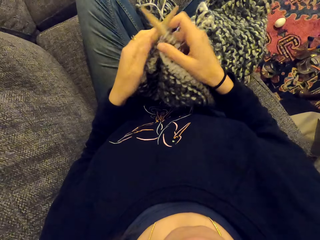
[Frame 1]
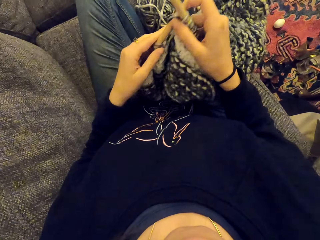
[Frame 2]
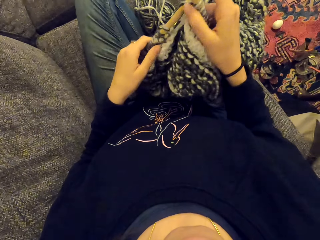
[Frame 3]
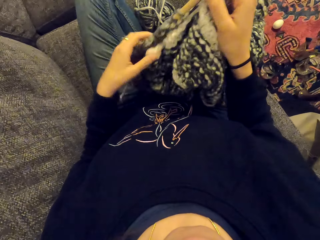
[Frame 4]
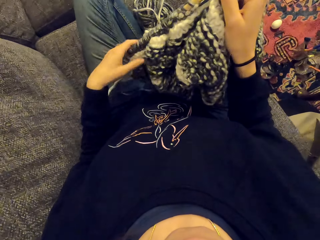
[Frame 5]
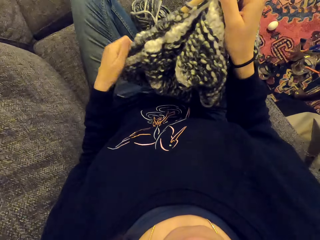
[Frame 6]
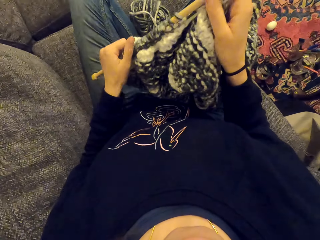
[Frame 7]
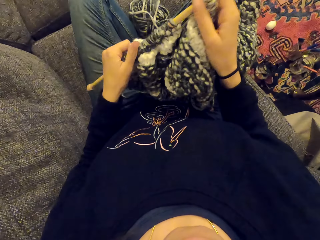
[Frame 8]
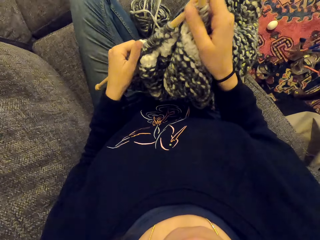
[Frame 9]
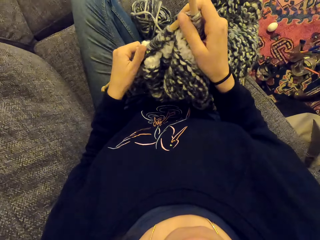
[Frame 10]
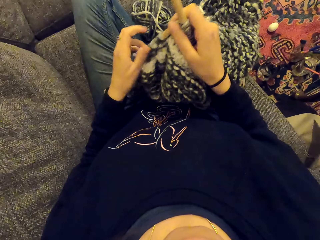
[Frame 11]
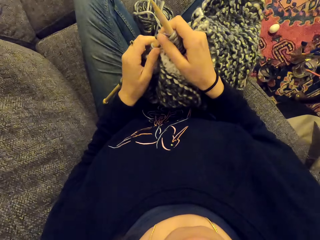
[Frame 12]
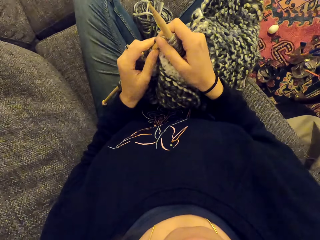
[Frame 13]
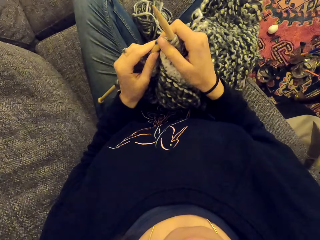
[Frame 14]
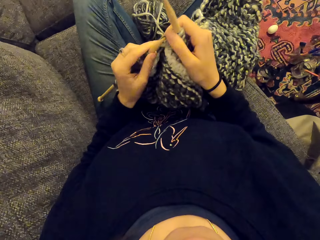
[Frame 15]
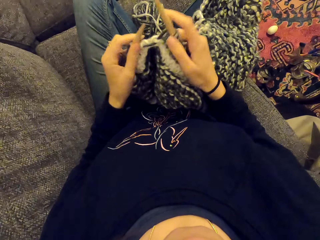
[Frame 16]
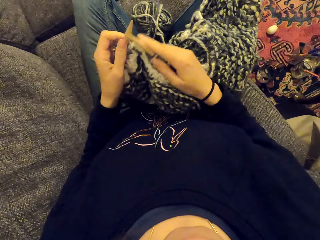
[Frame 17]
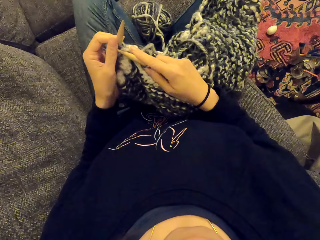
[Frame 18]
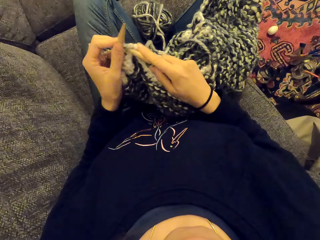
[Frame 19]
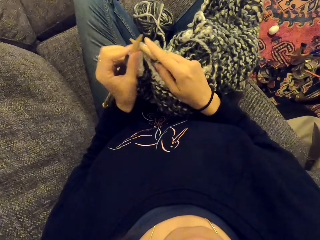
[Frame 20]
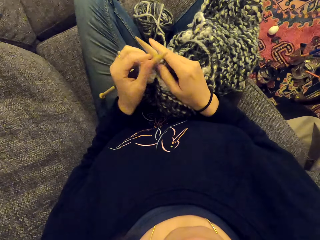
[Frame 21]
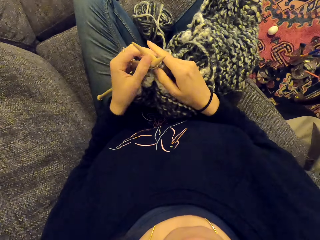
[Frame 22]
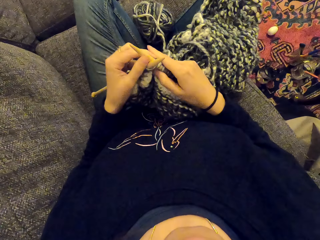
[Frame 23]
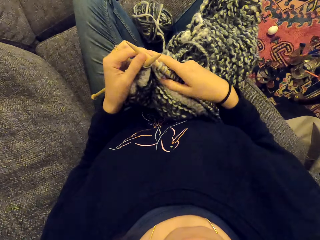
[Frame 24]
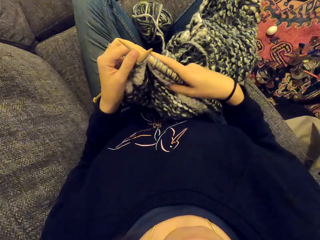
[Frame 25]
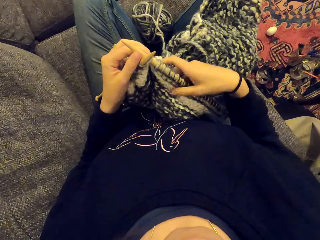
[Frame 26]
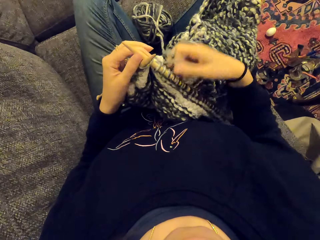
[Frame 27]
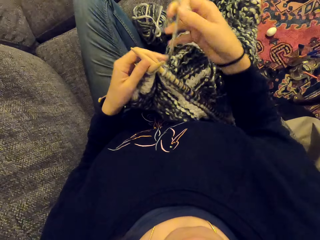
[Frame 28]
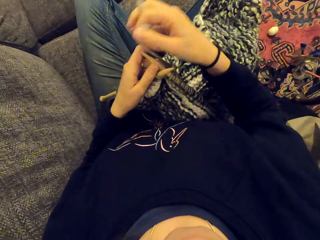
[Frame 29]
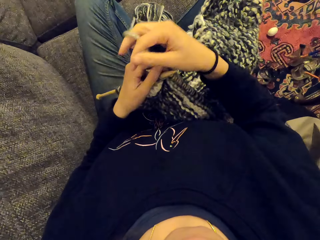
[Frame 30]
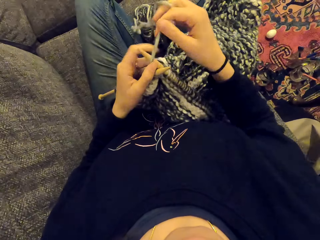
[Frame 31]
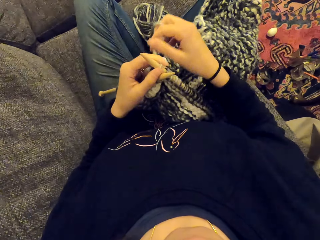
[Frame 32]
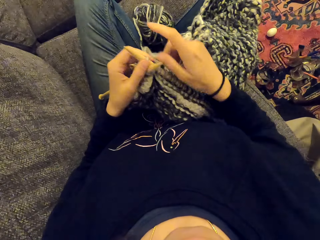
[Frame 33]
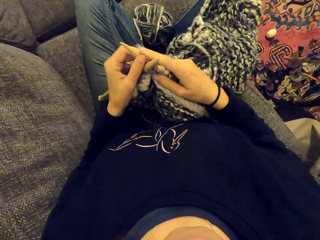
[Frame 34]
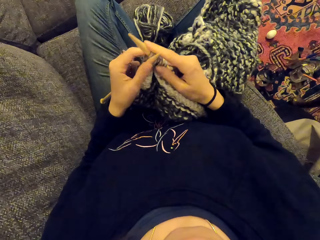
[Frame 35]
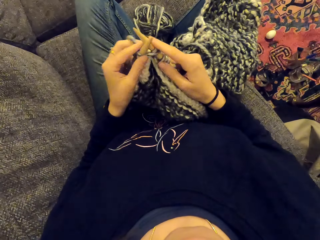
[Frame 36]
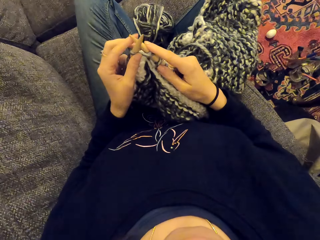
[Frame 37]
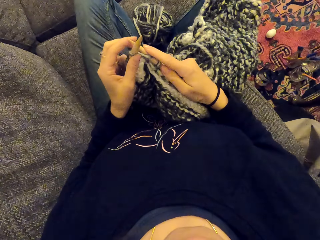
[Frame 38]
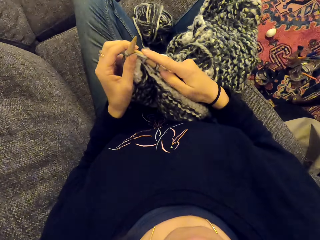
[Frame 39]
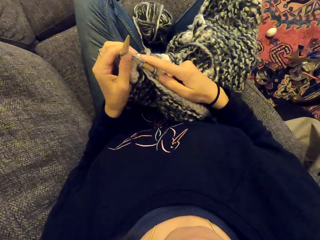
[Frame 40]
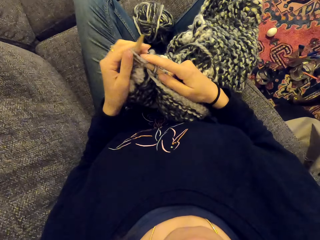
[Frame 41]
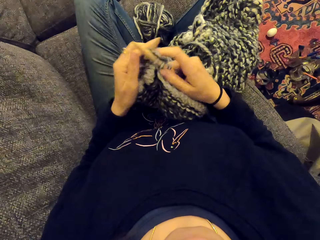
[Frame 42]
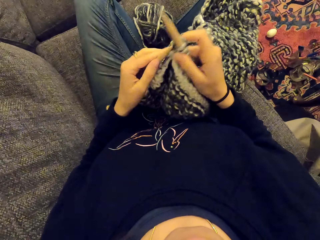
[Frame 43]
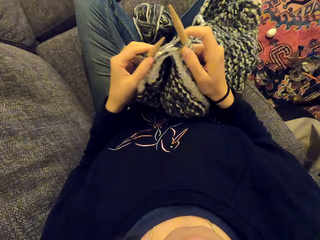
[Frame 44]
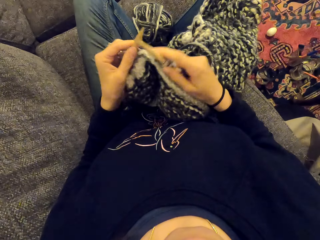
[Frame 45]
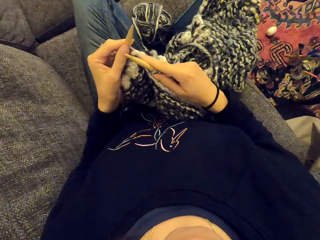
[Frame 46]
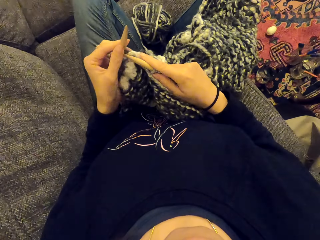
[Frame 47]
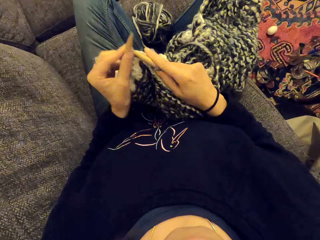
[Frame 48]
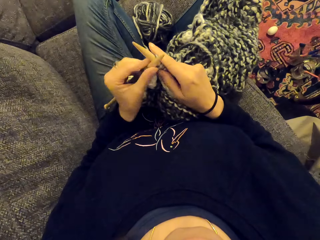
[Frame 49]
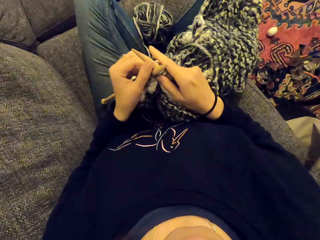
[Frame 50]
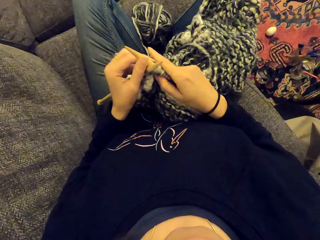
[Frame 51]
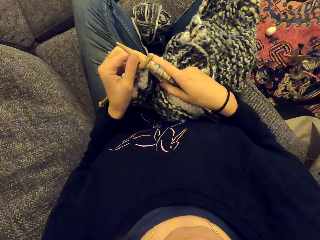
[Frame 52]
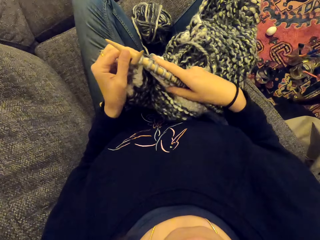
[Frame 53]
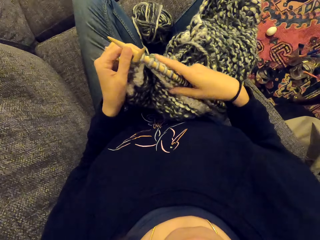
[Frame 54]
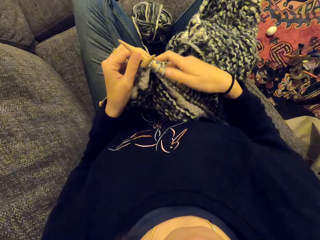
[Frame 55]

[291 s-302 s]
The camera wearer knits a cloth with needles. They push the wool on the knitting needle. They pull the cloth. They knit the fabric. They tie thread on a needle. They knit the cloth with the needles.

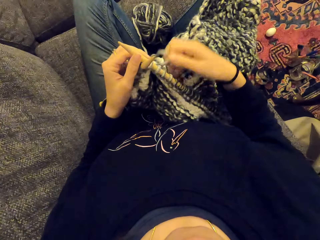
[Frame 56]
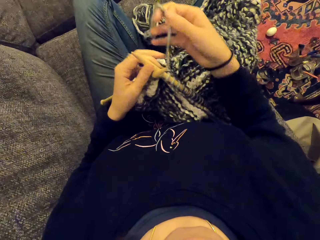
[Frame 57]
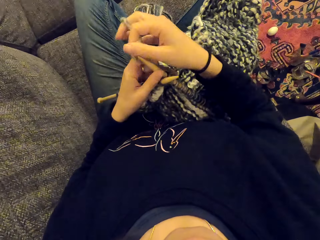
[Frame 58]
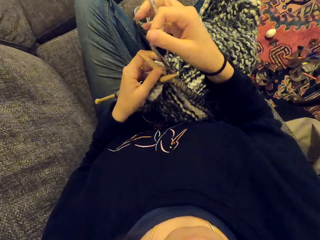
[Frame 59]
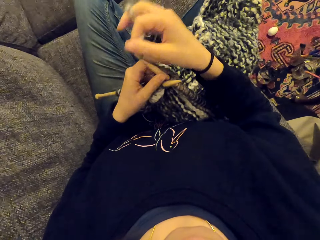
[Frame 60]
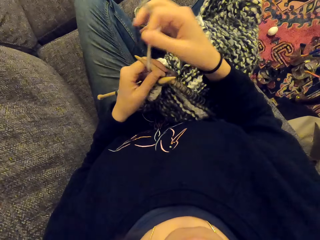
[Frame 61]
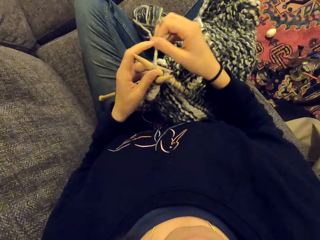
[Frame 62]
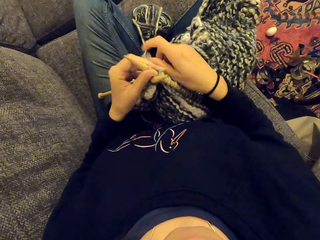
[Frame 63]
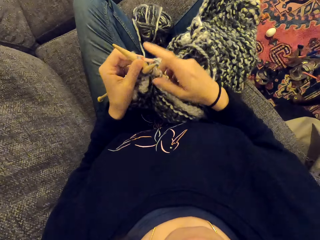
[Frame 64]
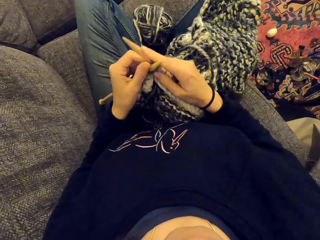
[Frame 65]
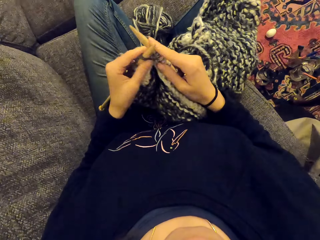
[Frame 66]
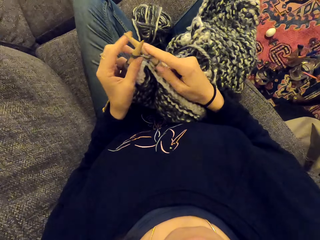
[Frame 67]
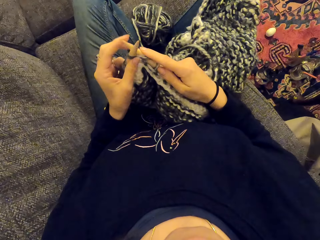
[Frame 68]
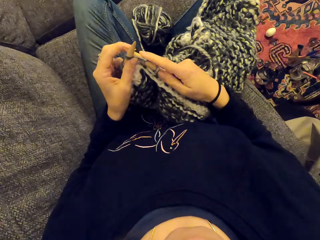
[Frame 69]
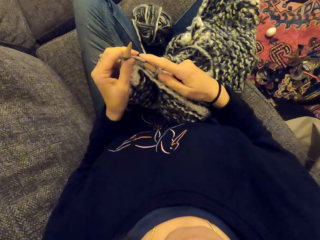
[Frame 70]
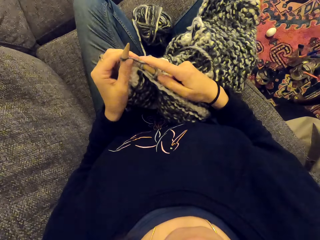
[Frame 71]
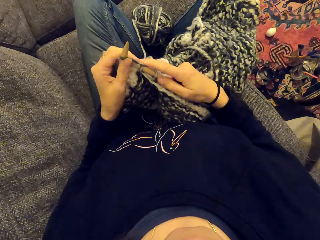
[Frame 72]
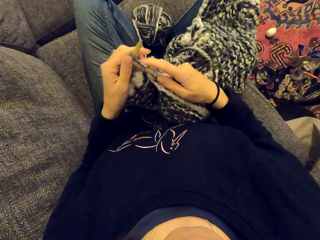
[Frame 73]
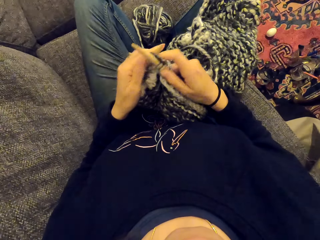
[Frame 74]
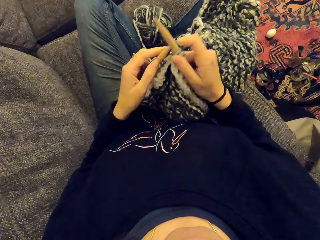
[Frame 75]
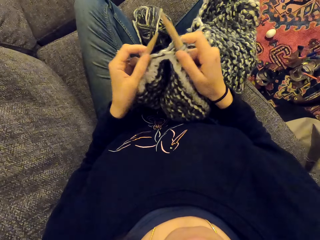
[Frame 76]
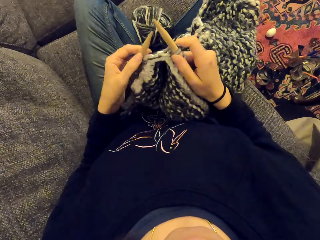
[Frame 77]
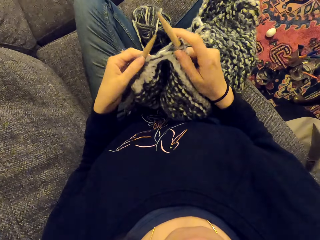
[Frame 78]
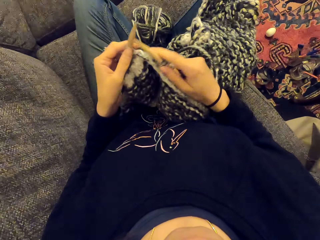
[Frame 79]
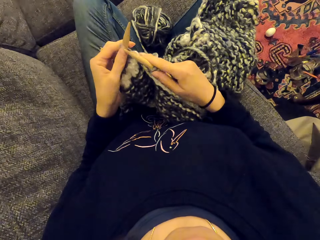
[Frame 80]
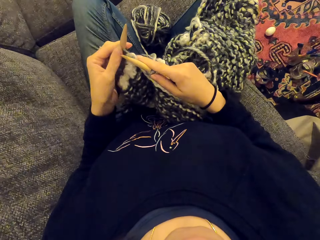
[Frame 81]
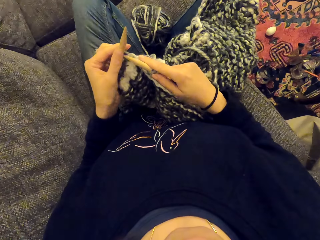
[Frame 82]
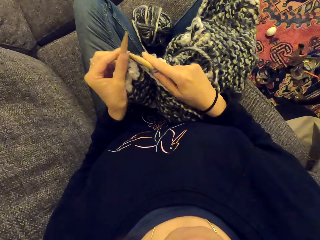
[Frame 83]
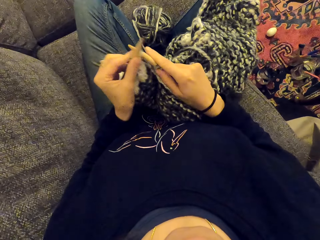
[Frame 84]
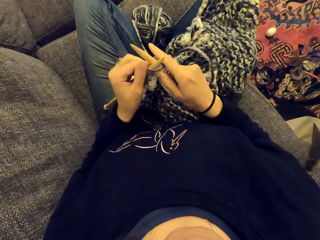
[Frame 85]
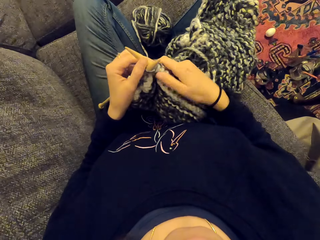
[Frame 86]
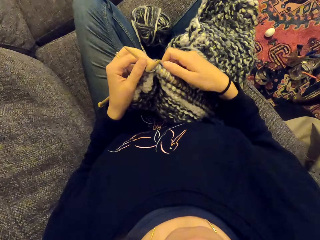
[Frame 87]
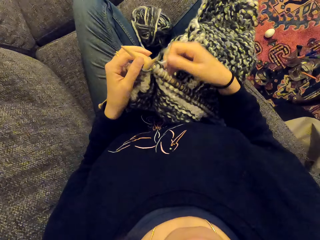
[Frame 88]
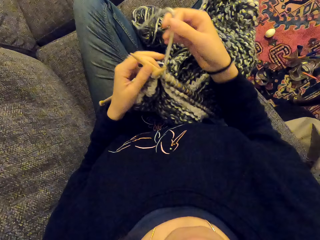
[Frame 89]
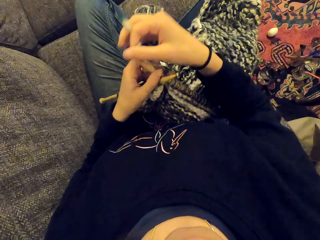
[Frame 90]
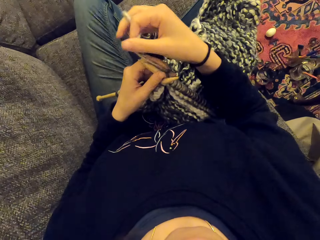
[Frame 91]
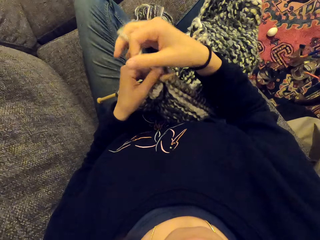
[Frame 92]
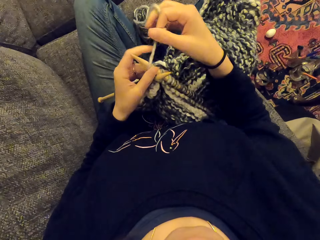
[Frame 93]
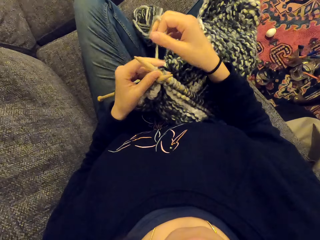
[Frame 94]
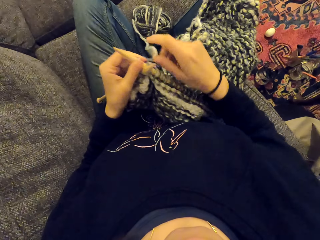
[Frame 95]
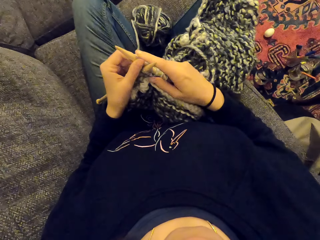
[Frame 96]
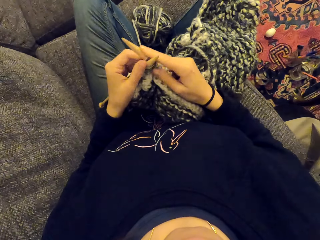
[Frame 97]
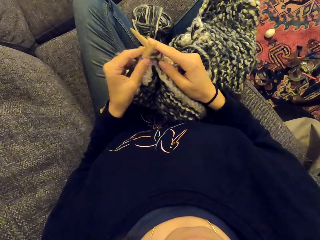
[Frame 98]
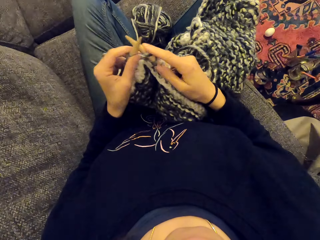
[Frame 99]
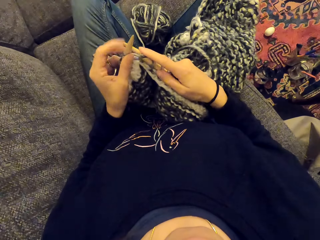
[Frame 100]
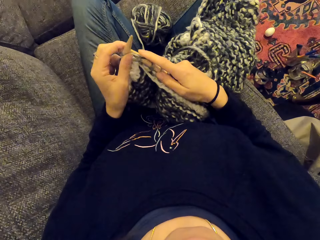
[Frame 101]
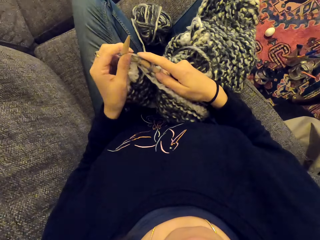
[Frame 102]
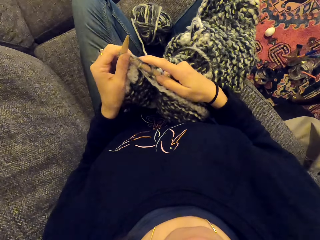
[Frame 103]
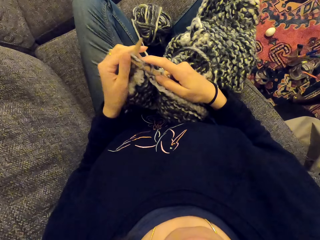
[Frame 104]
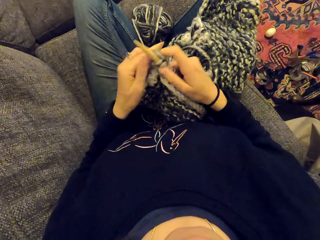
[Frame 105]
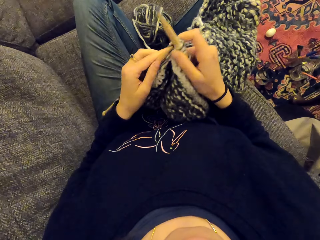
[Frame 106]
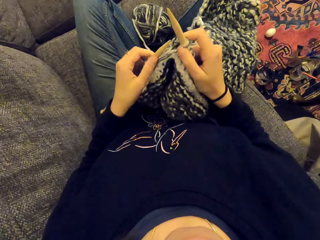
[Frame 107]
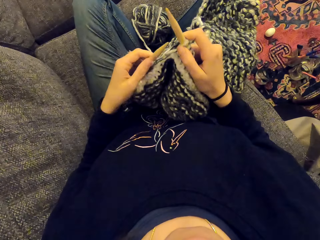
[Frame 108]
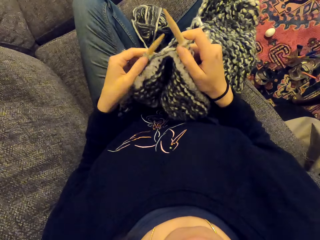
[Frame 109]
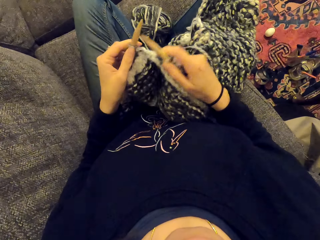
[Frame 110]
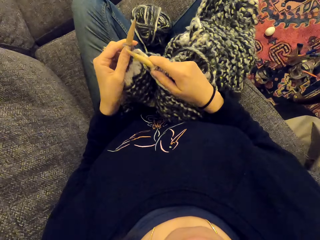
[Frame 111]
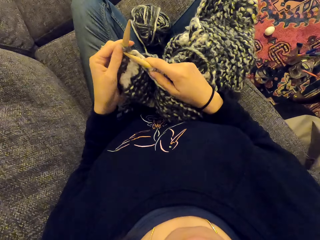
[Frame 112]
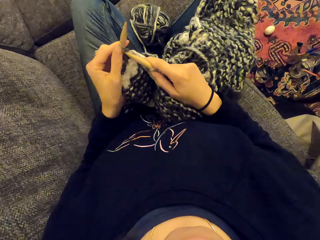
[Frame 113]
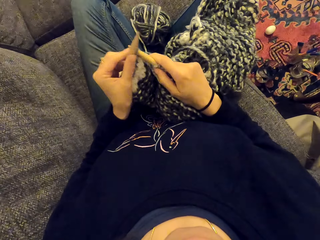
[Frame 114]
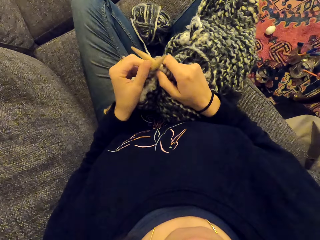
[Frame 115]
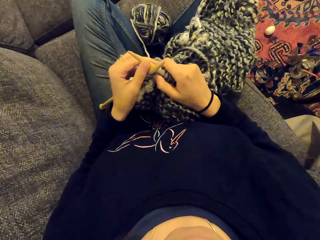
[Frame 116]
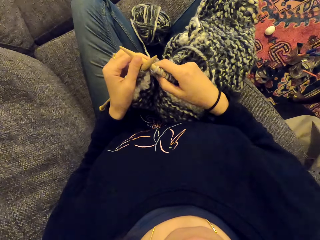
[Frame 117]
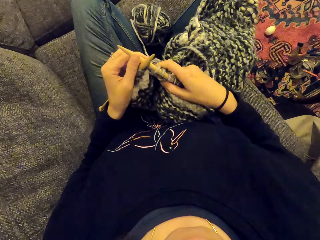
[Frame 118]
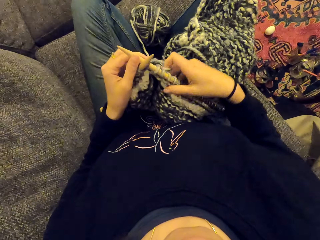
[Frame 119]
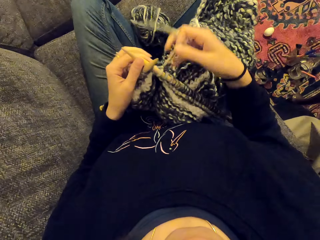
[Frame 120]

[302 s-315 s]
The camera wearer ties thread on a needle. They knit a cloth with needles. They tie the thread on the needle. They knit the cloth with the needles.
